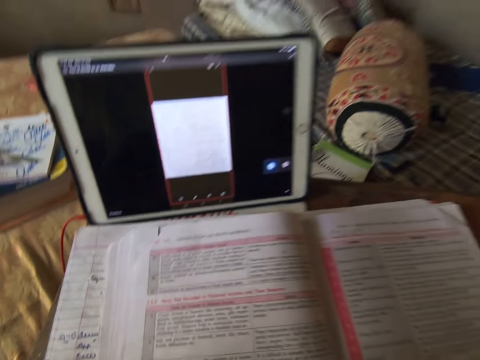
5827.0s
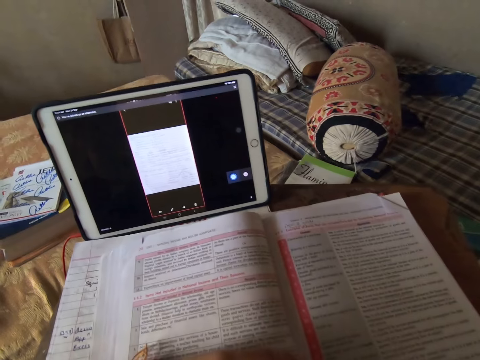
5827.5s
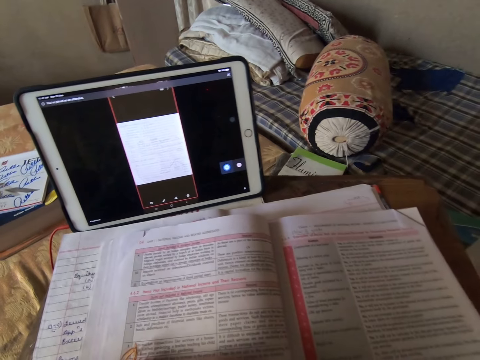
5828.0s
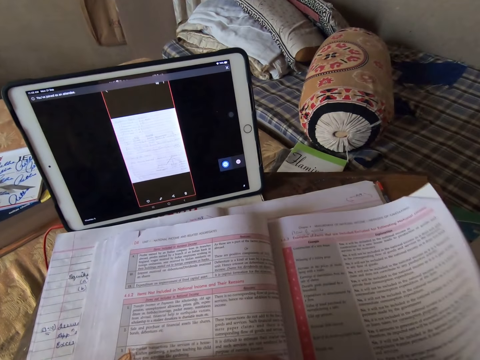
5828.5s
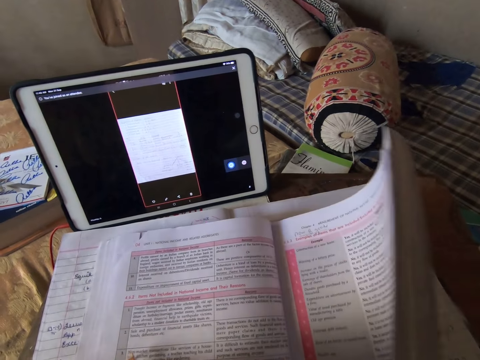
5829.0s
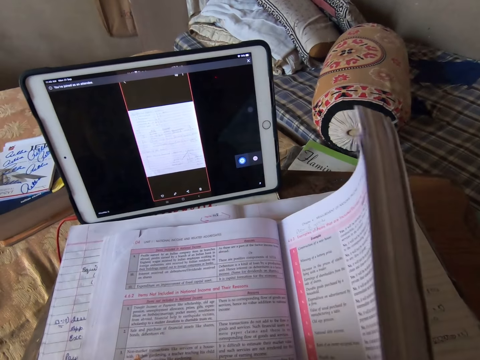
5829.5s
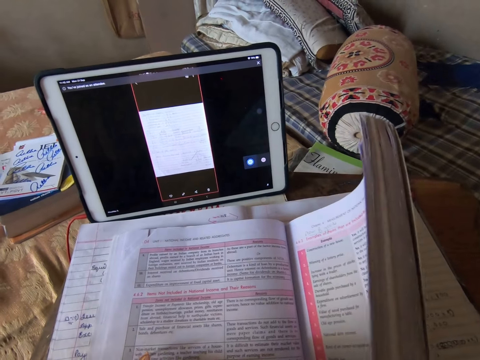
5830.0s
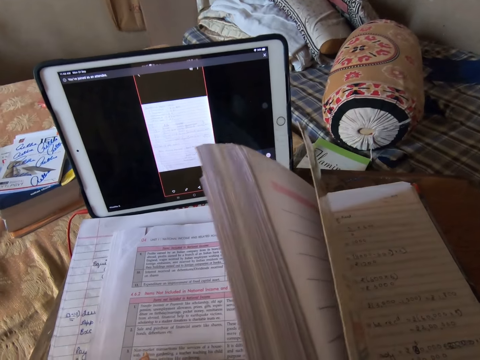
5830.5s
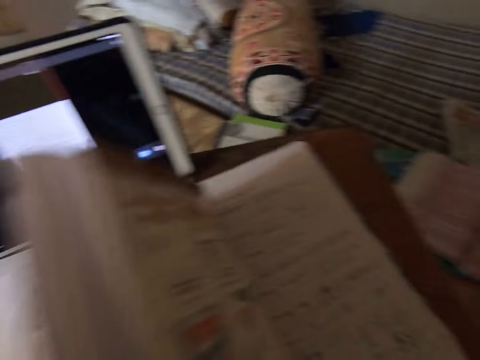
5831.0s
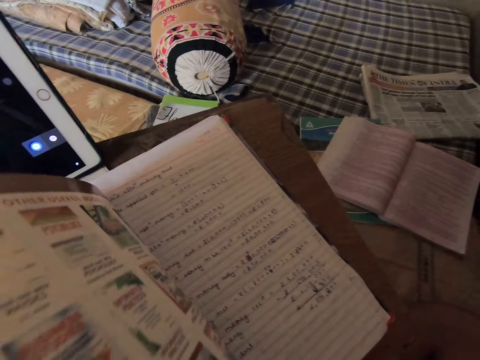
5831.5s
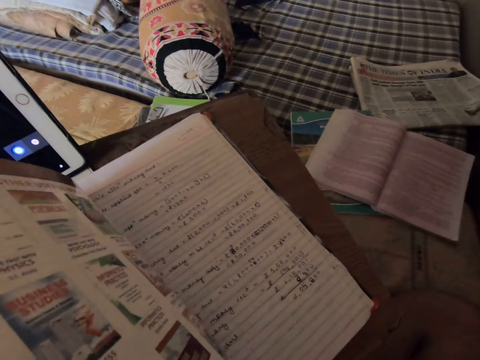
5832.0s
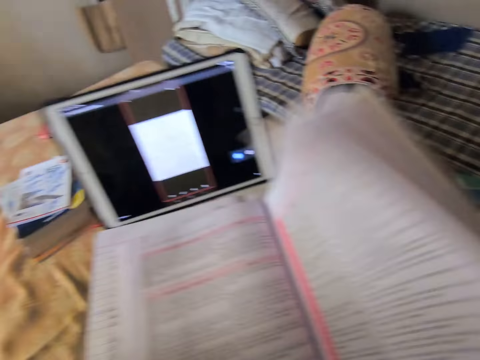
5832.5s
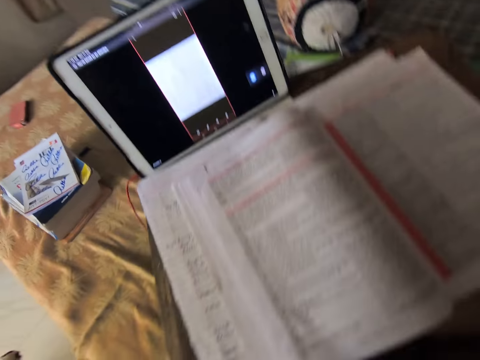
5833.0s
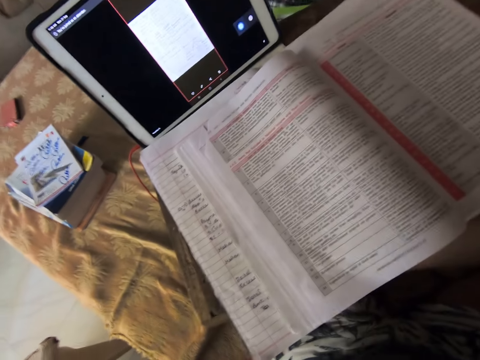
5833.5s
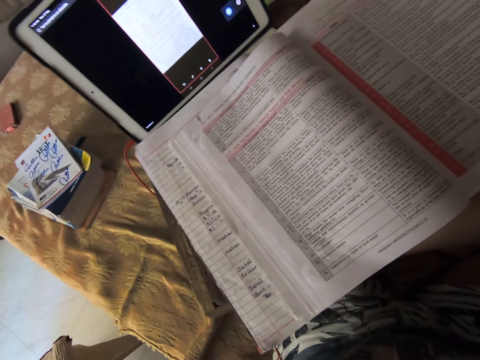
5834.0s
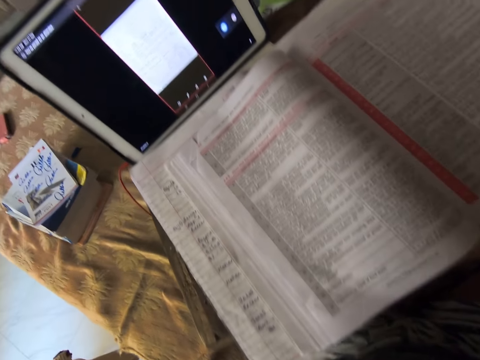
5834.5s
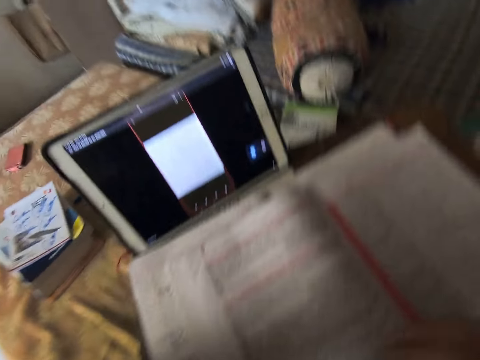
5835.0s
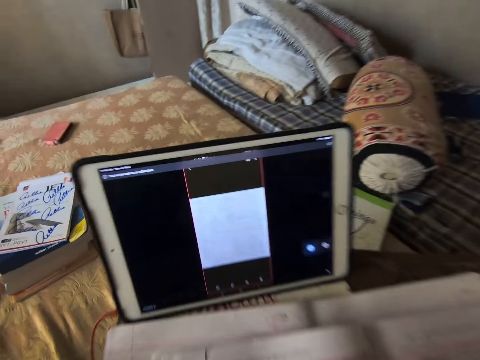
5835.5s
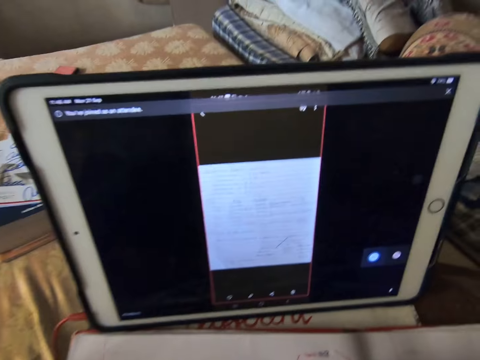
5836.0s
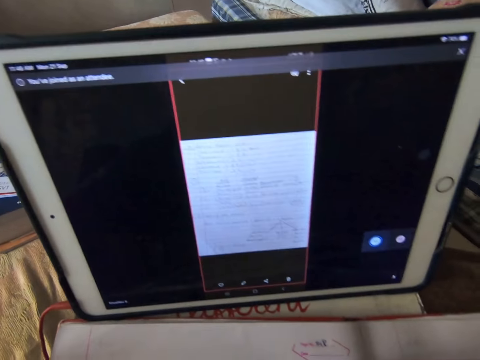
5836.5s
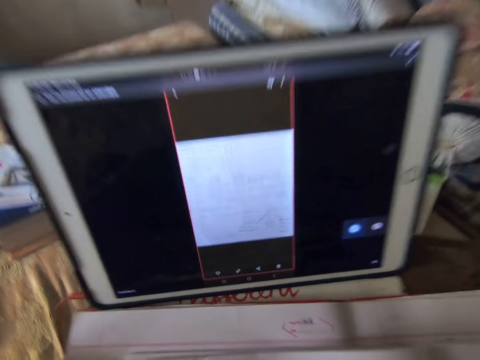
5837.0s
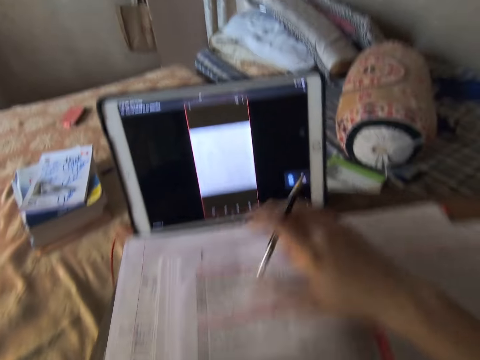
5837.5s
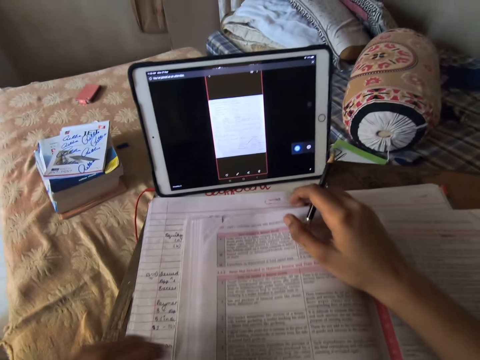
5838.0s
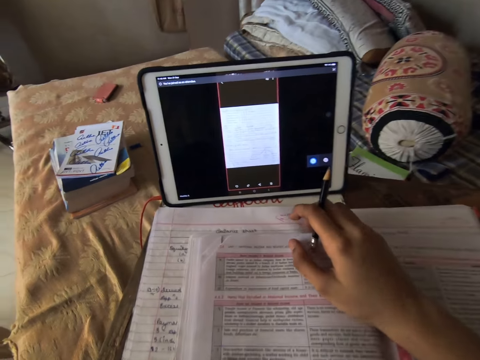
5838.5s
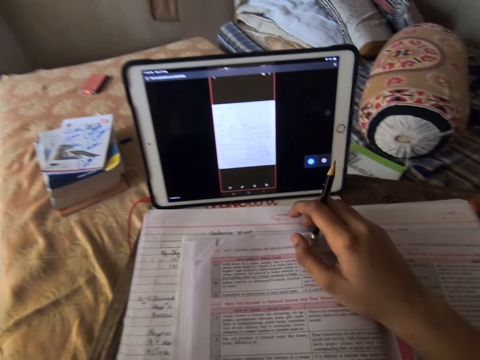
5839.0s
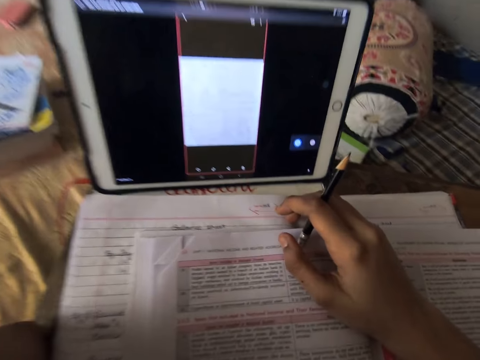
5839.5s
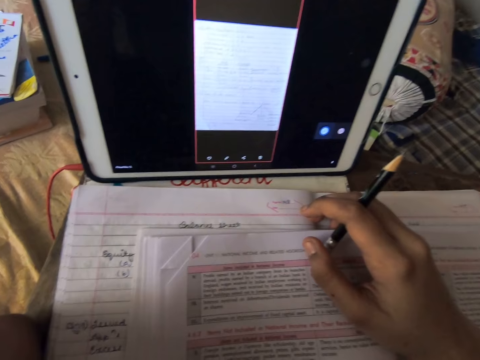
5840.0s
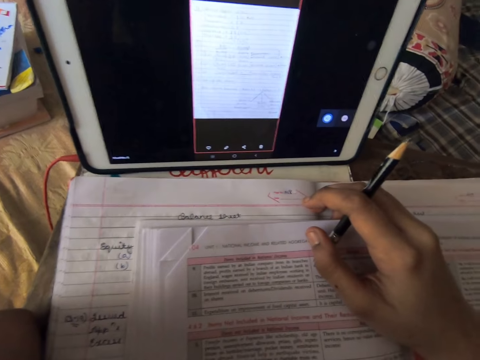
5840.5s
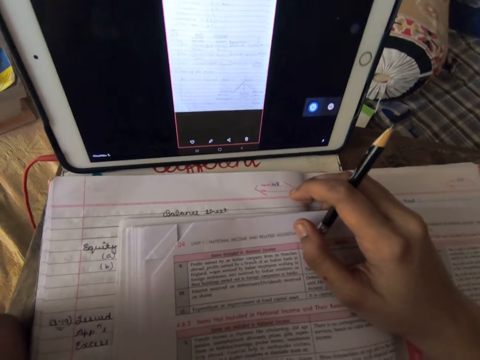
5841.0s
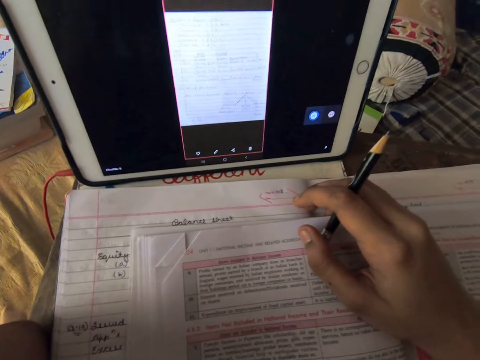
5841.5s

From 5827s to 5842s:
The camera wearer opens the page of the textbook with her right hand. She turns the book over. She stares at the tablet. She adjusts the textbook with her hands and touches the book.

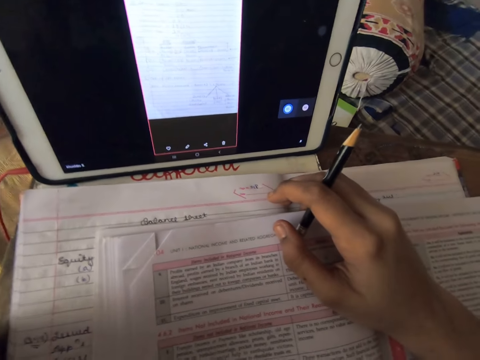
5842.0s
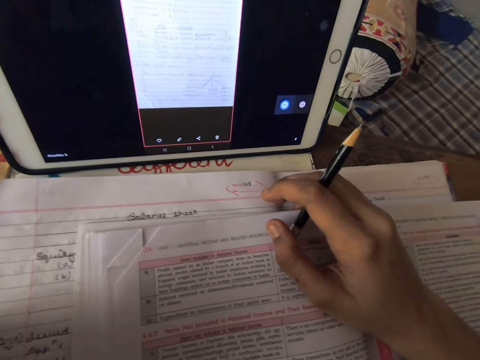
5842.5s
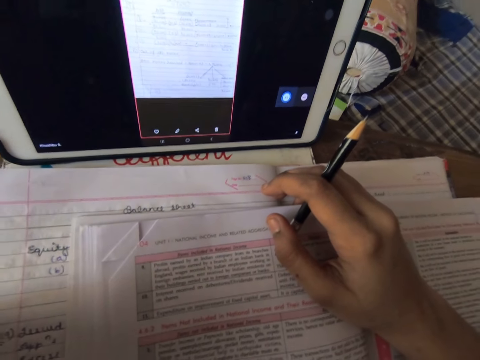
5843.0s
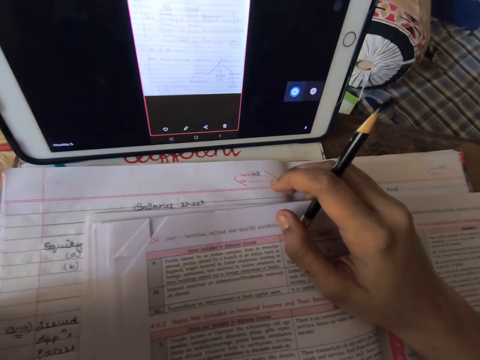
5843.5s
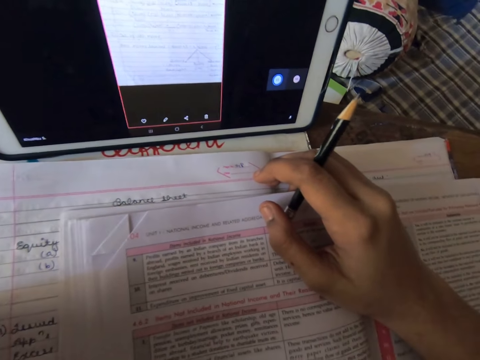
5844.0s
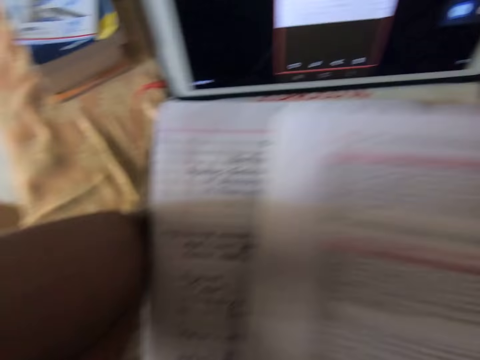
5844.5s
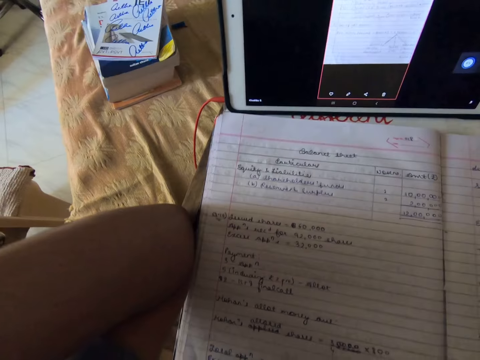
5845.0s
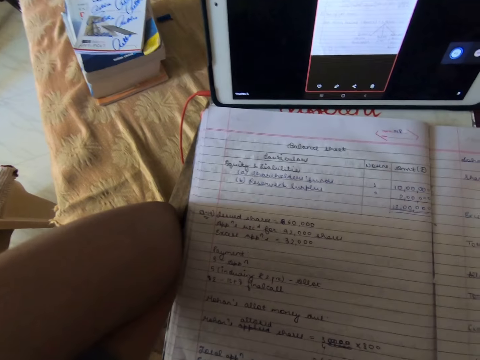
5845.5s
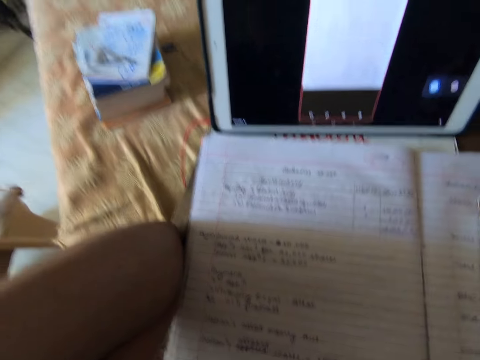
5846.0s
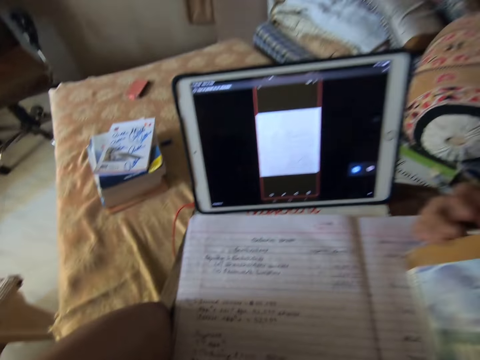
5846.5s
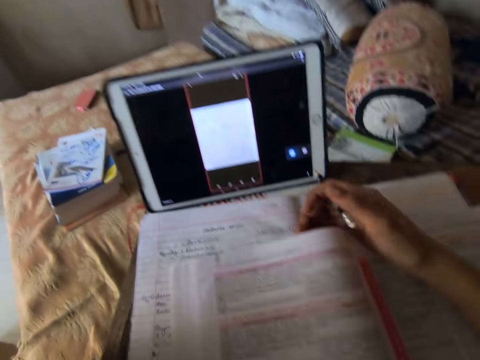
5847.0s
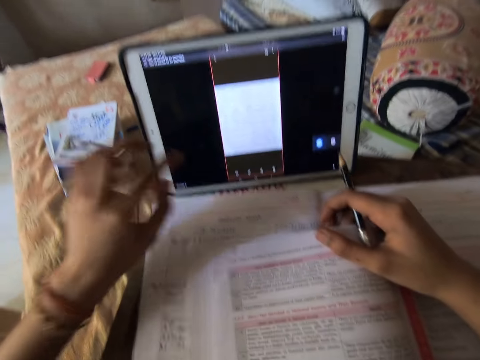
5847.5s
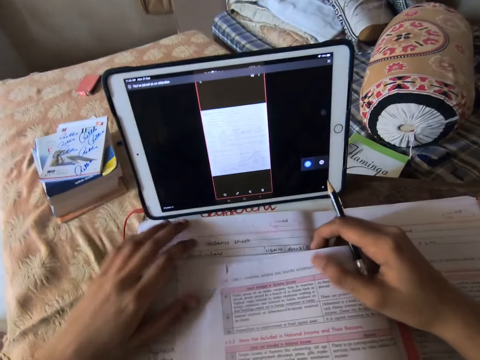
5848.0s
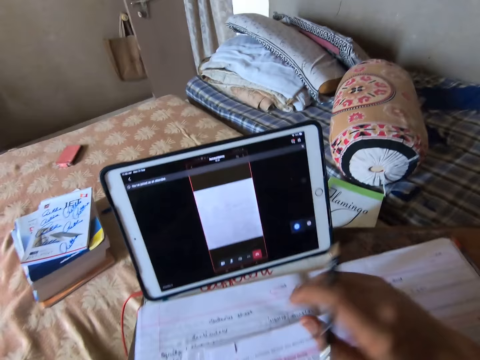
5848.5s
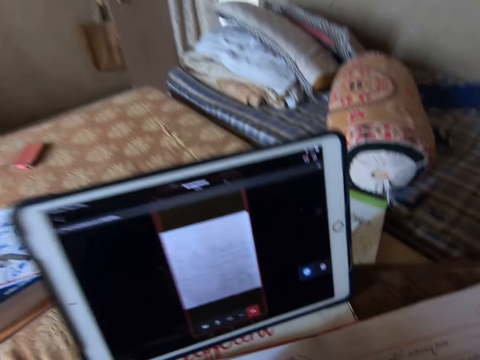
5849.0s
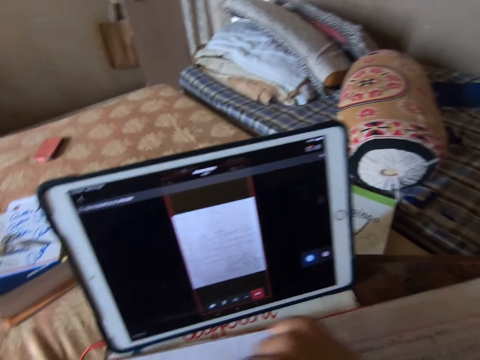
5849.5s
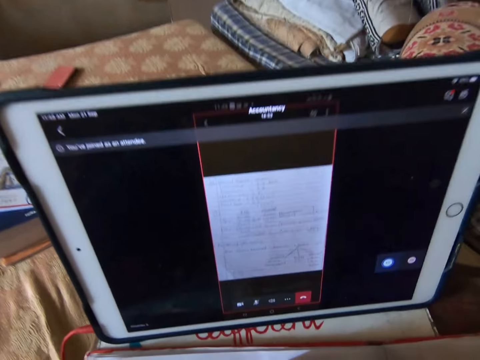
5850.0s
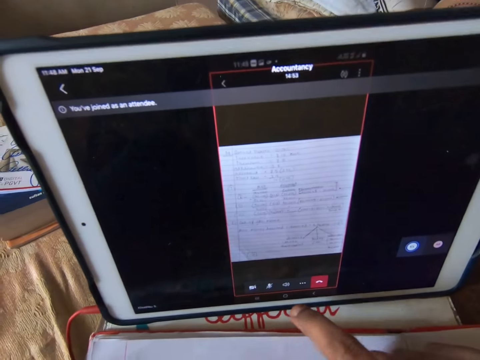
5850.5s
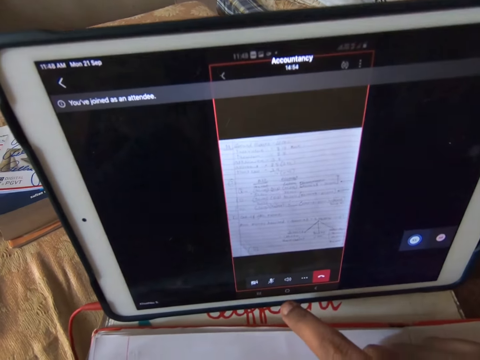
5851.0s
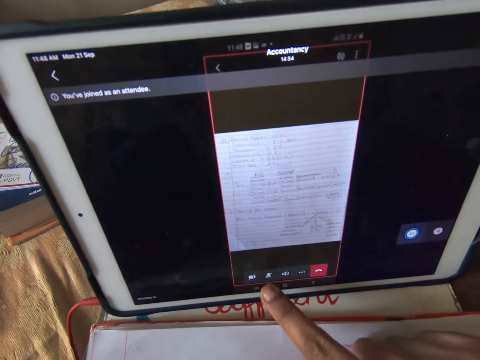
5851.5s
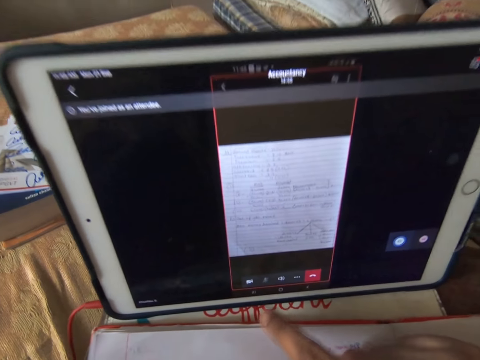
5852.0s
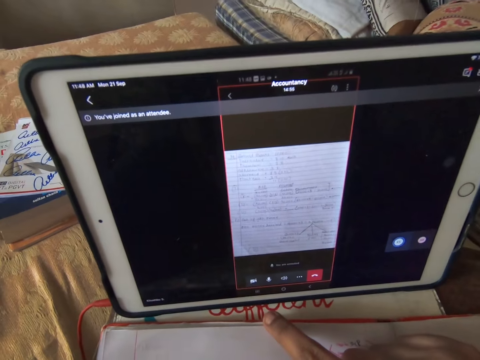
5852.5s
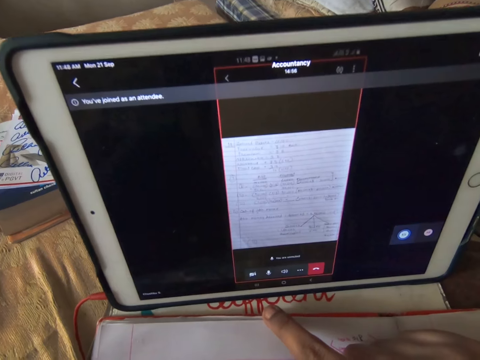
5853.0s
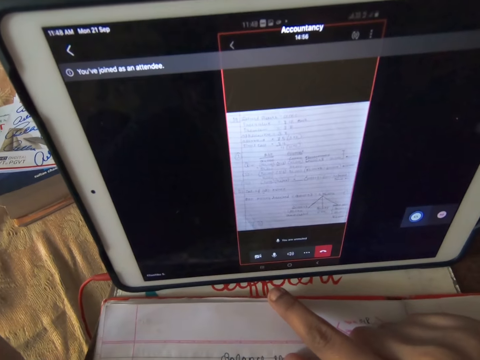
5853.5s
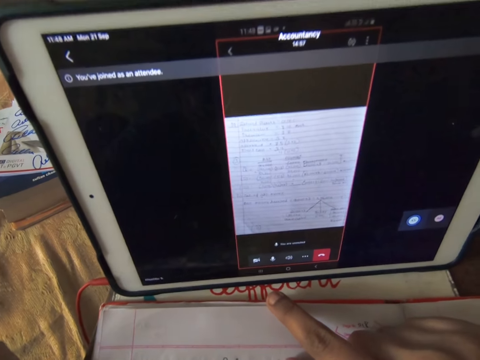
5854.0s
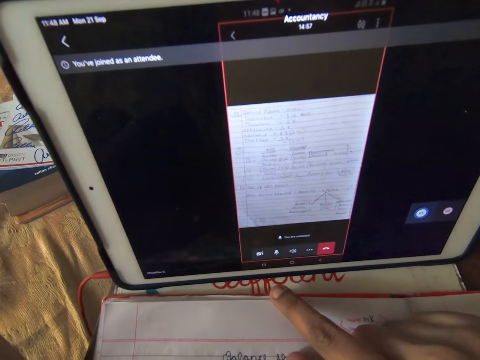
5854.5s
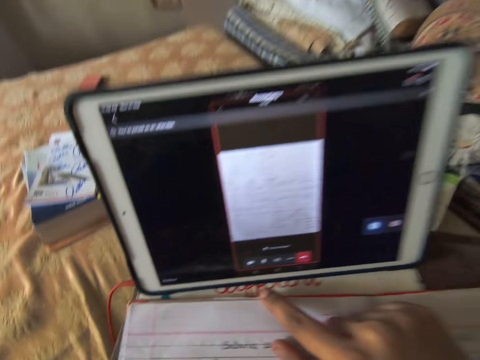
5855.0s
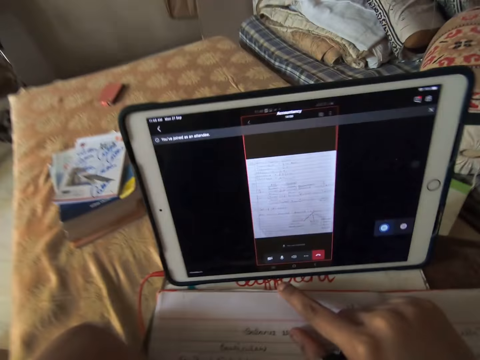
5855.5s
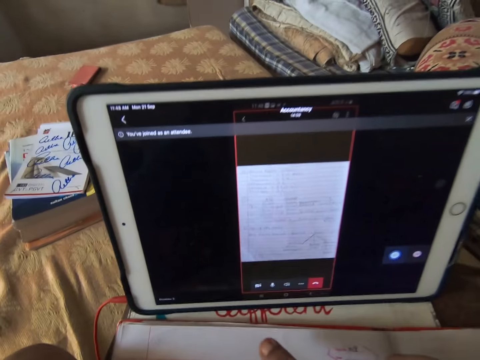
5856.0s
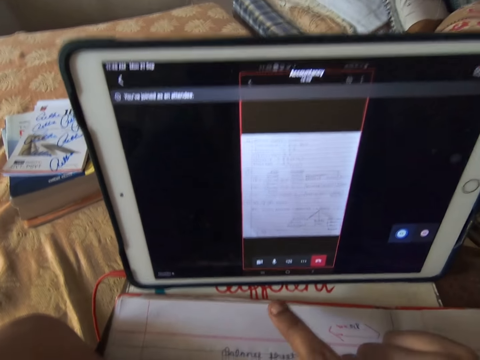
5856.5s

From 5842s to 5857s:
The camera wearer lifts the textbook with her right hand. She turns the book over. She operates the iPad with her right hand. She touches the tablet. She talks in an online class. She operates the iPad with her right hand. She stares at the tablet.
